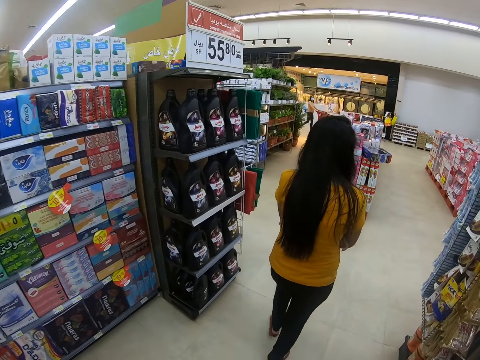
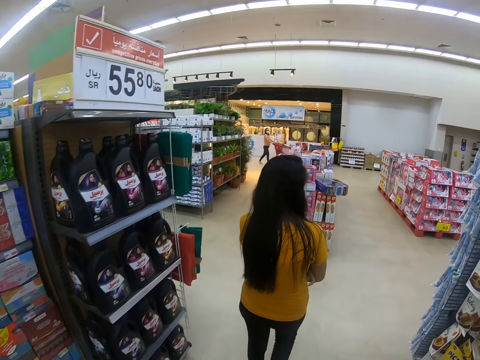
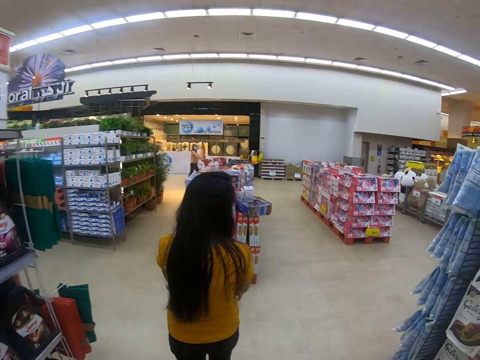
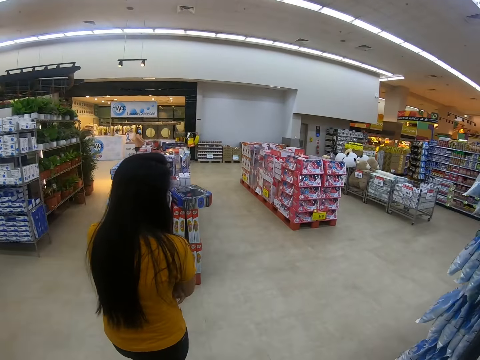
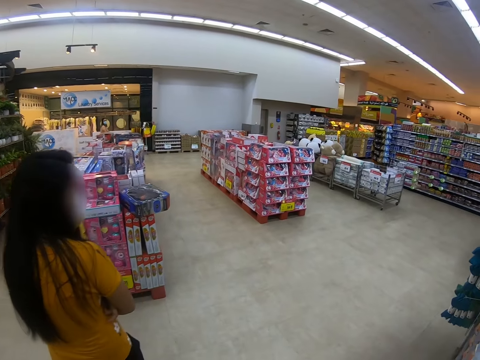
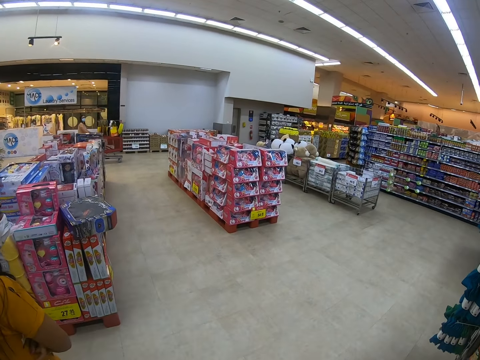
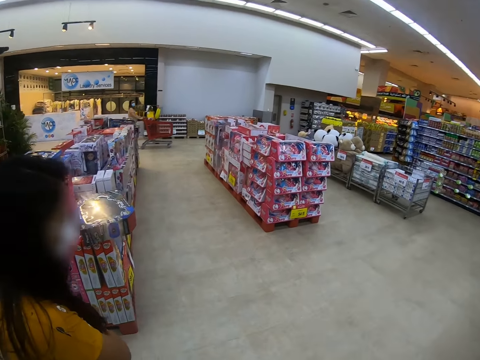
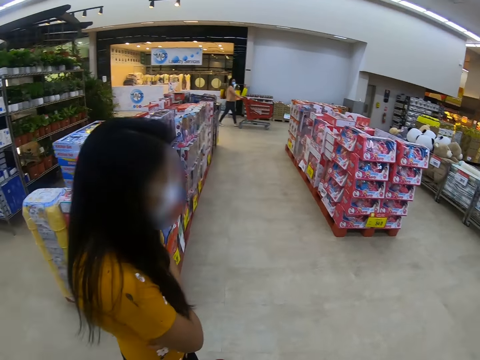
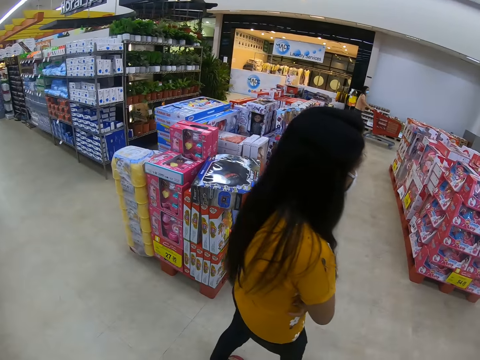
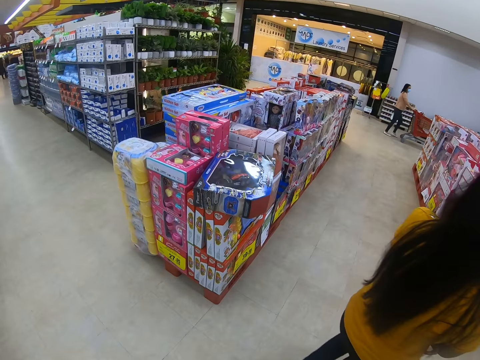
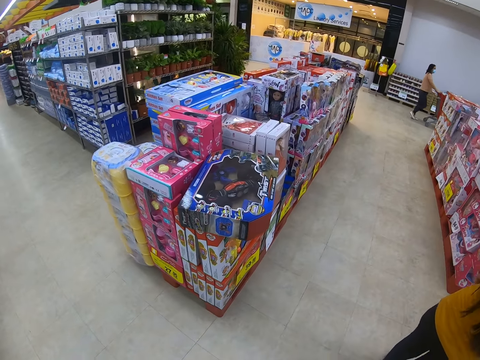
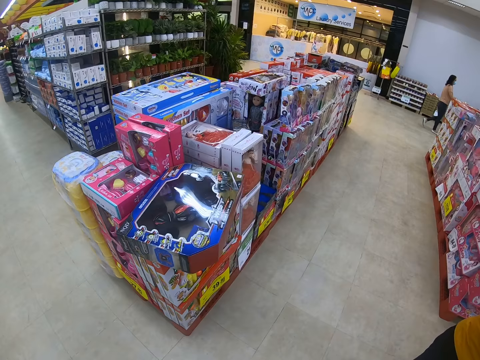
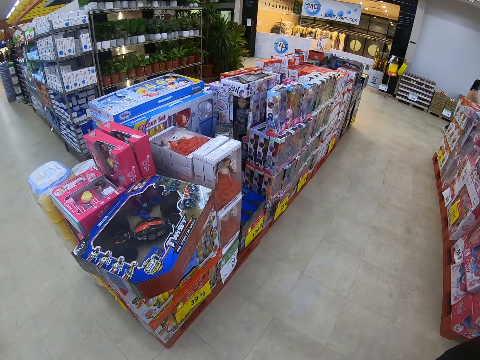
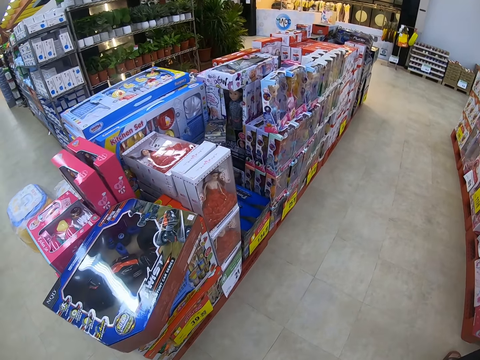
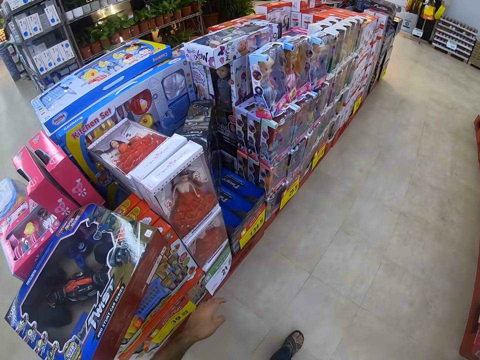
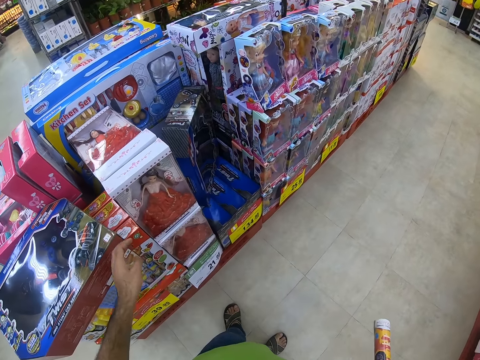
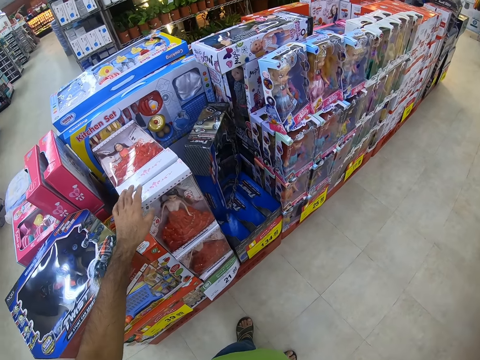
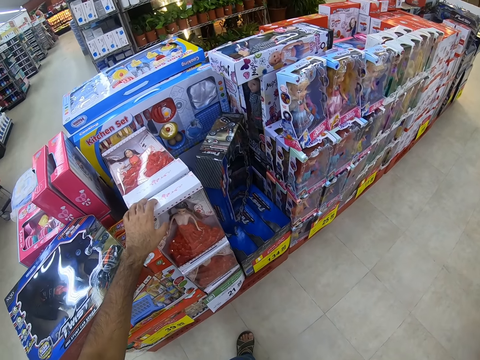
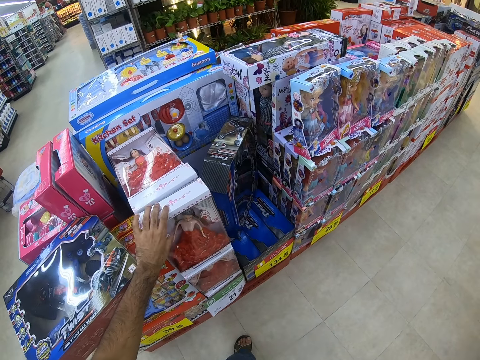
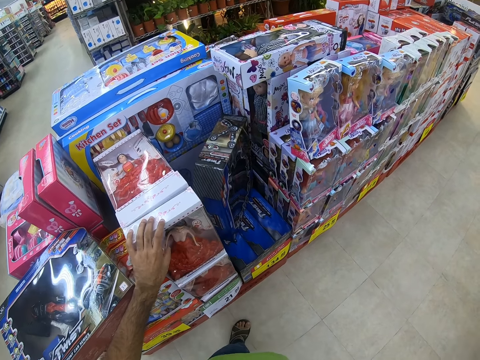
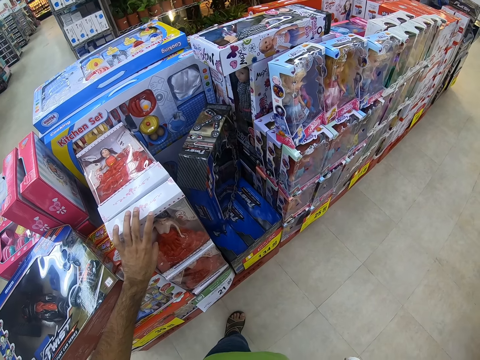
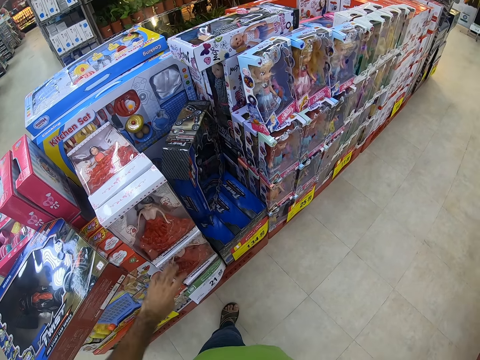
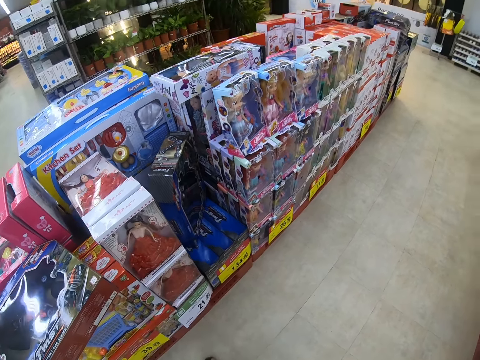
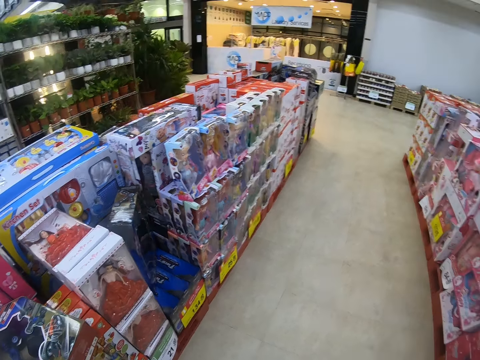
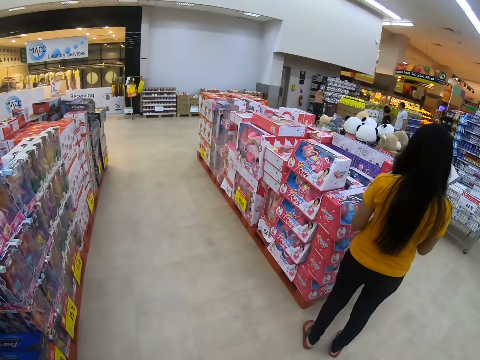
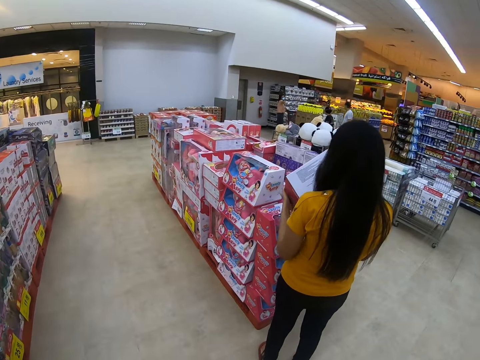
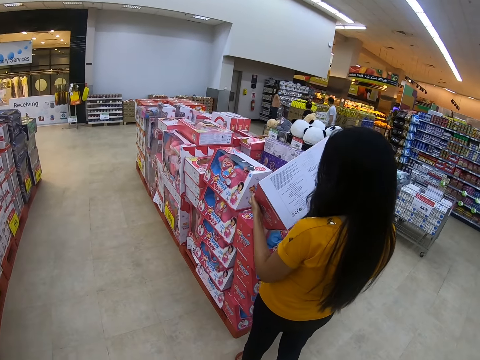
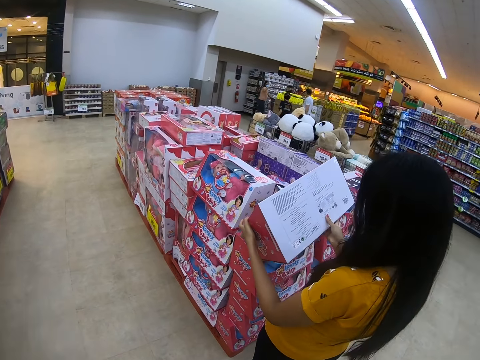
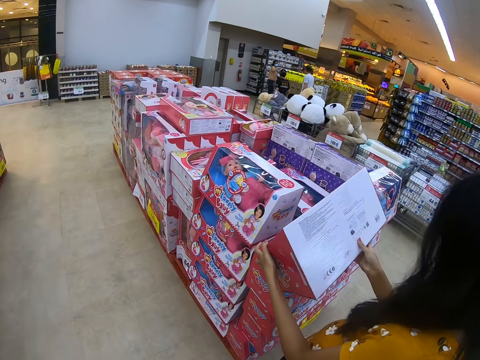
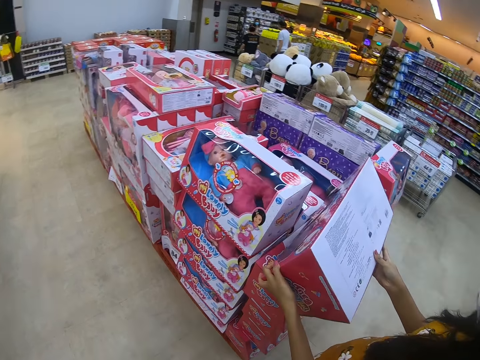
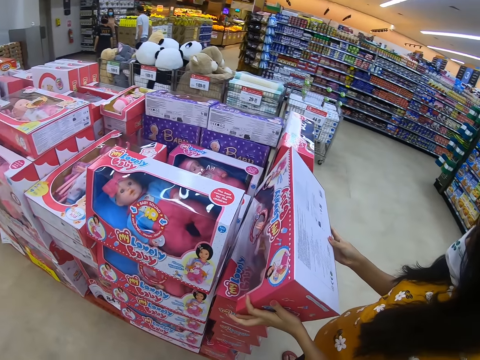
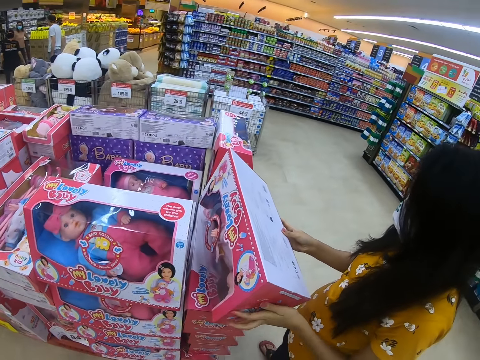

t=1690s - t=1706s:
The camera wearer touches a package of a doll on a shelf. They look around. A woman reads on a box of the doll and holds the package of the doll.

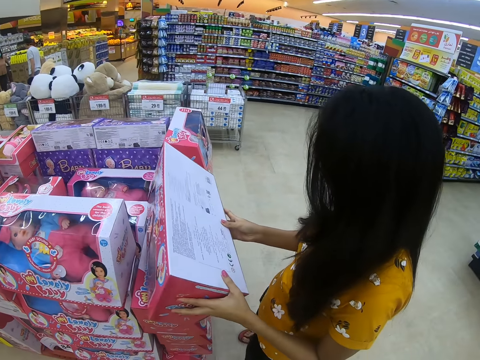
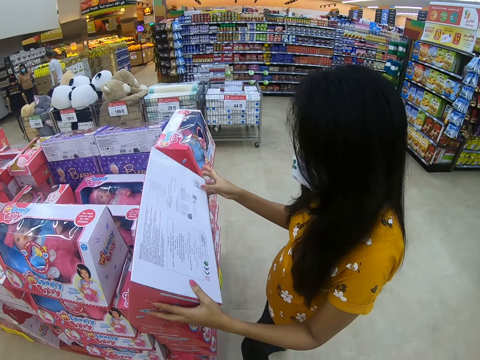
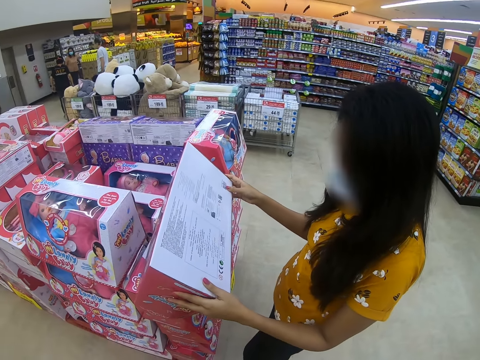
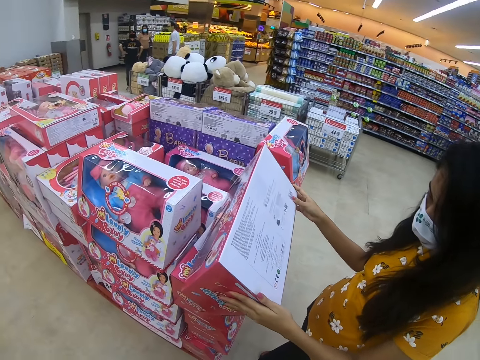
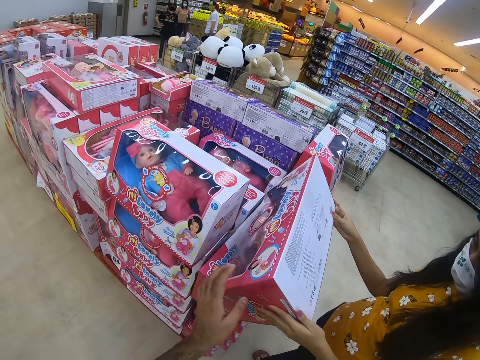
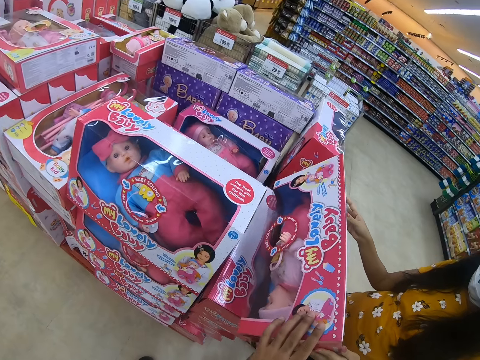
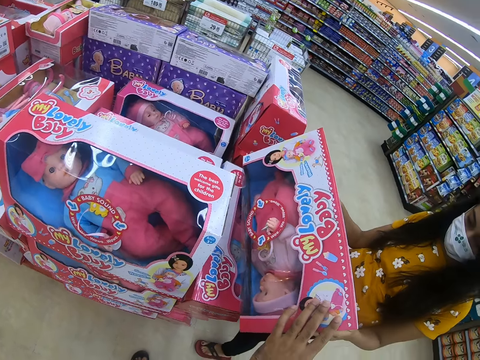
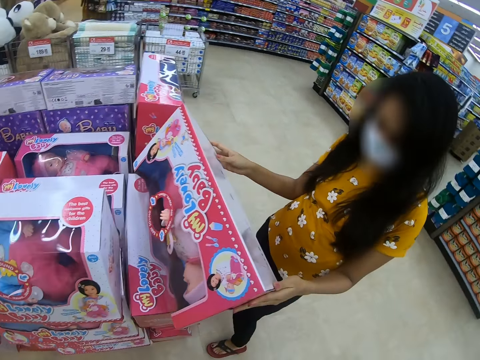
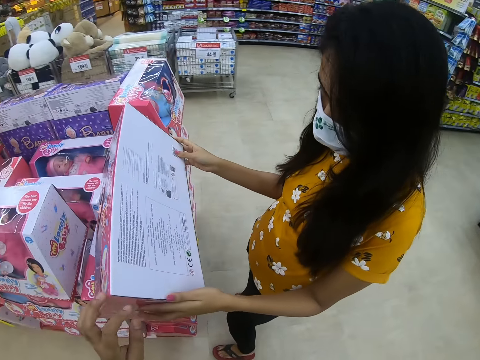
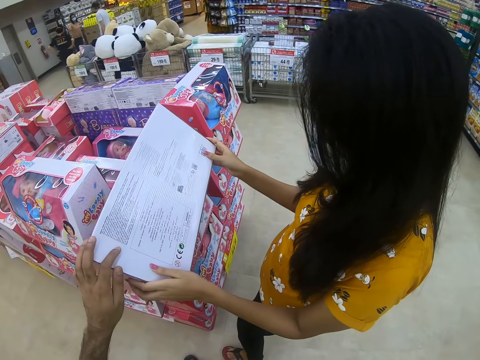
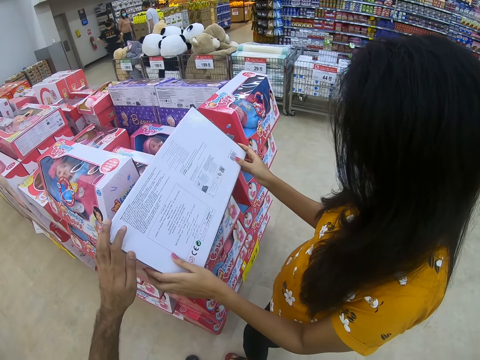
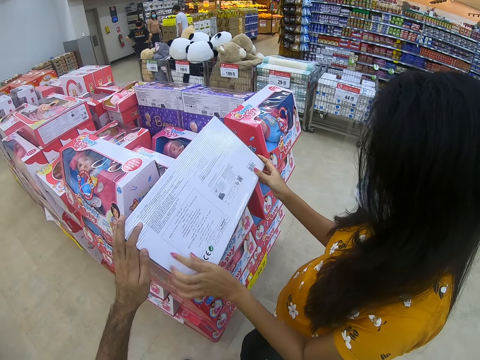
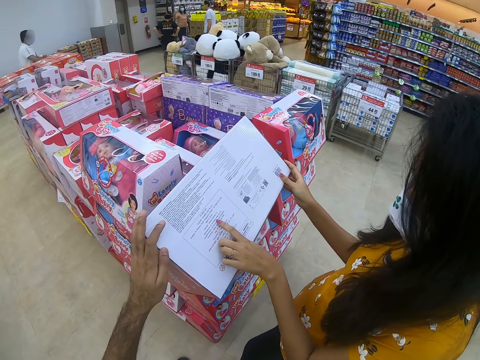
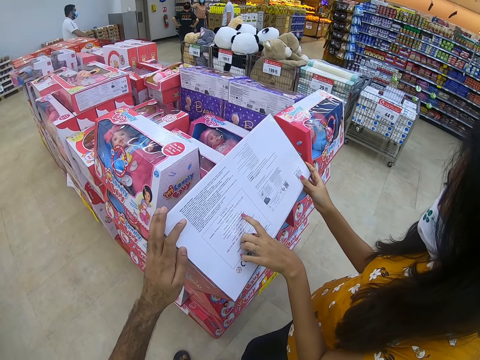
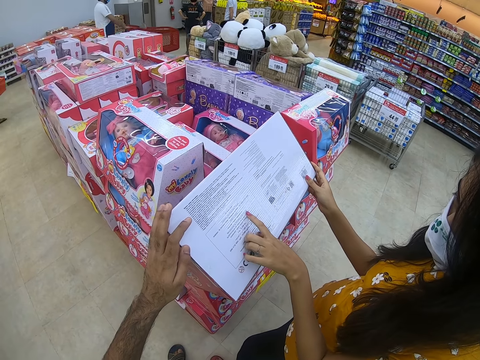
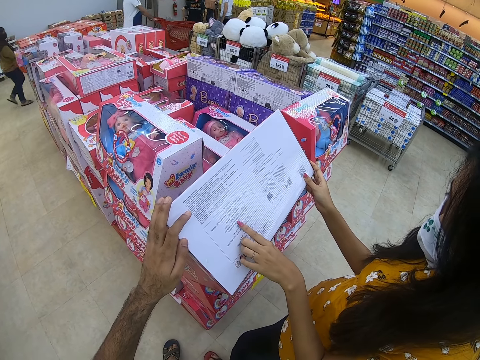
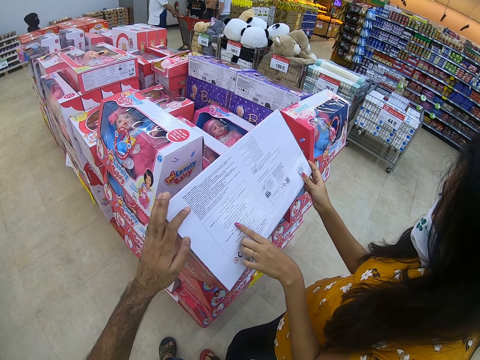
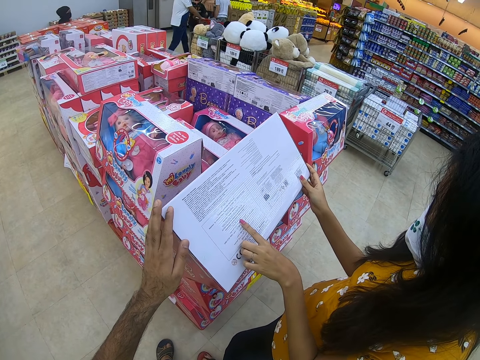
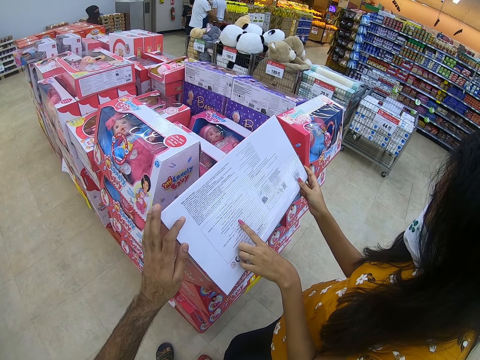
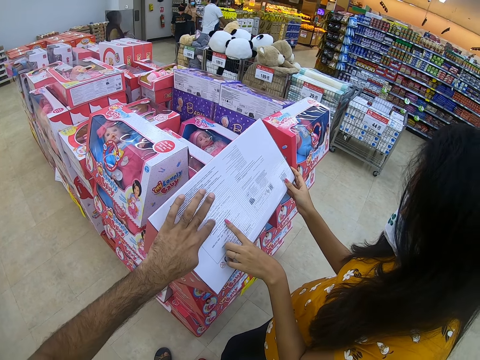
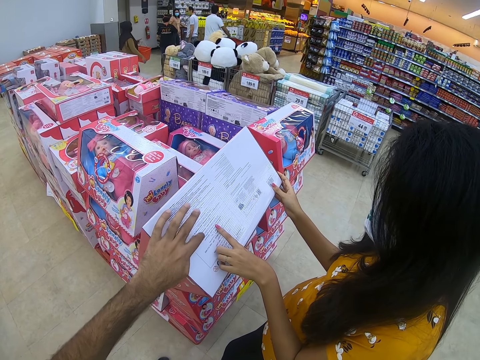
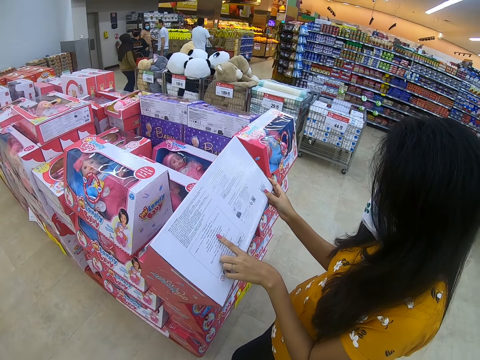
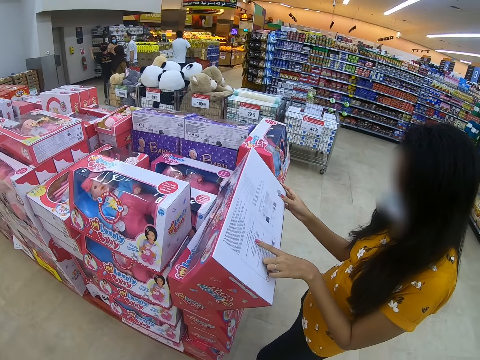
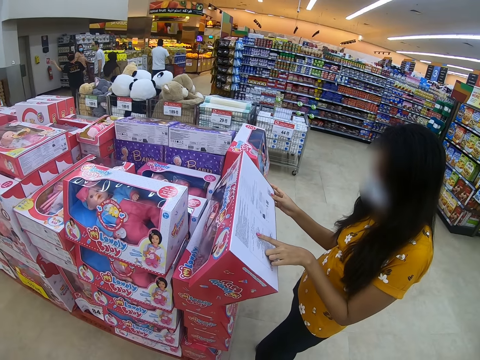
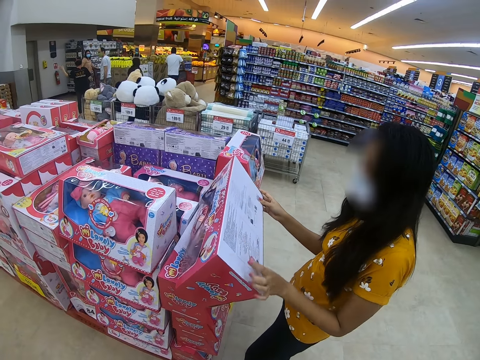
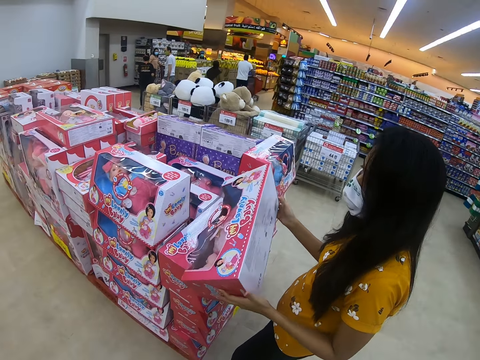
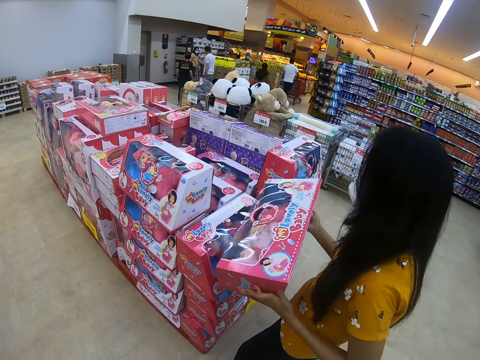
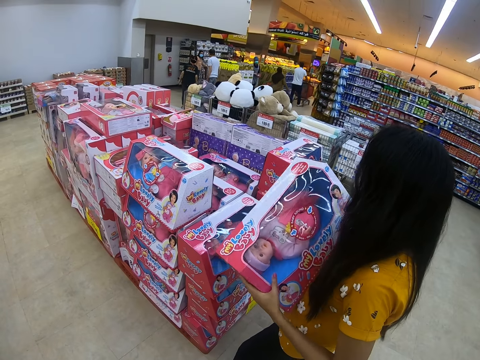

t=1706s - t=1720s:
The camera wearer touches the box of the doll. A woman points a finger on the box of the doll. The camera wearer points a finger on the box of the doll. The woman aligns the box of the doll on a shelf.
